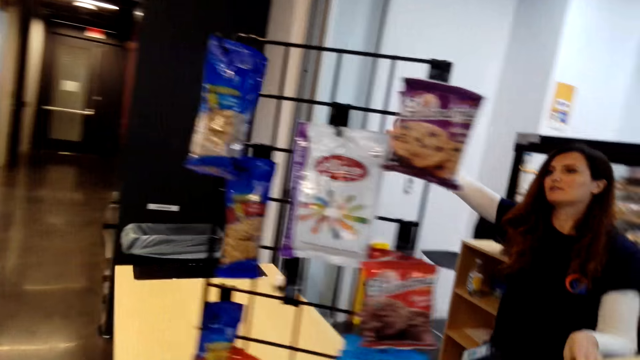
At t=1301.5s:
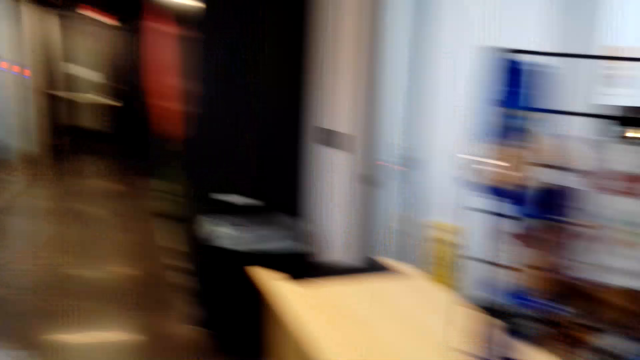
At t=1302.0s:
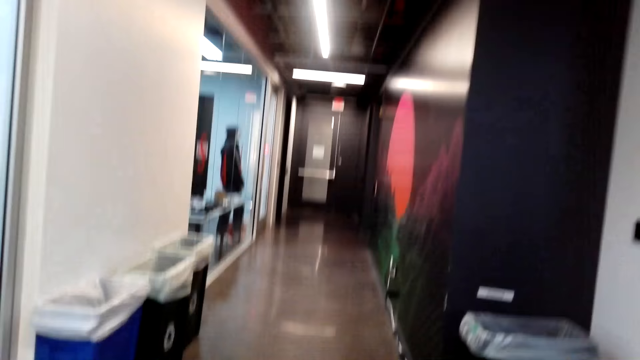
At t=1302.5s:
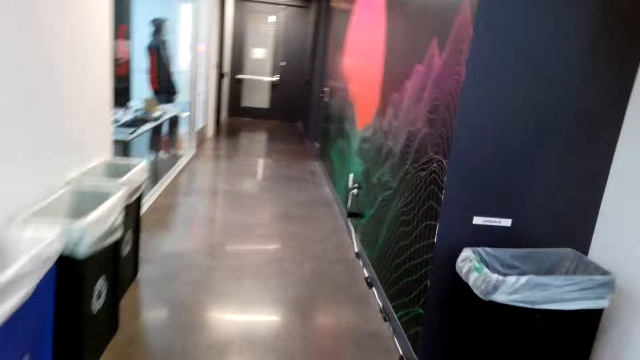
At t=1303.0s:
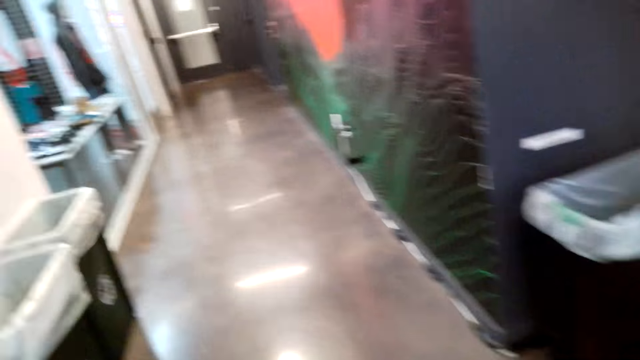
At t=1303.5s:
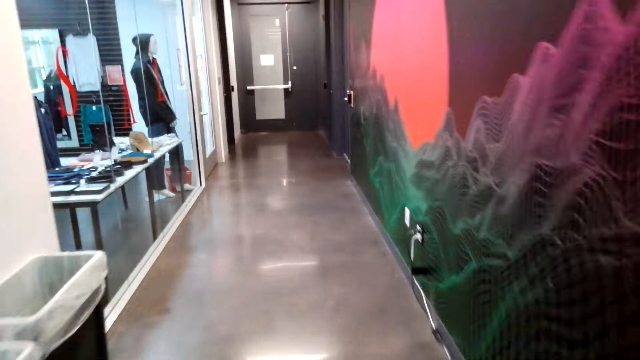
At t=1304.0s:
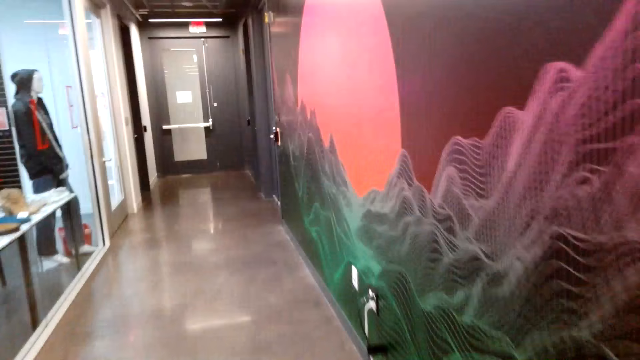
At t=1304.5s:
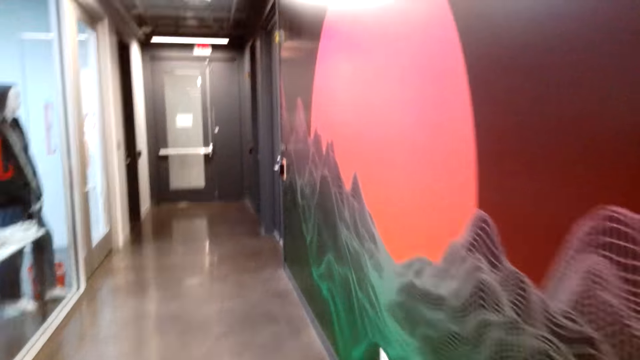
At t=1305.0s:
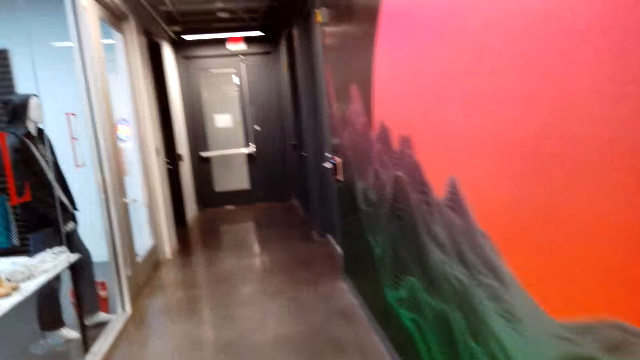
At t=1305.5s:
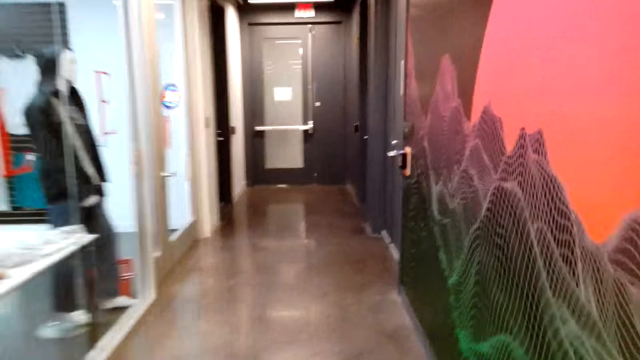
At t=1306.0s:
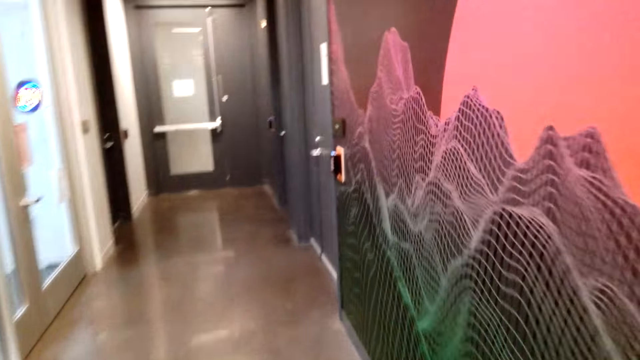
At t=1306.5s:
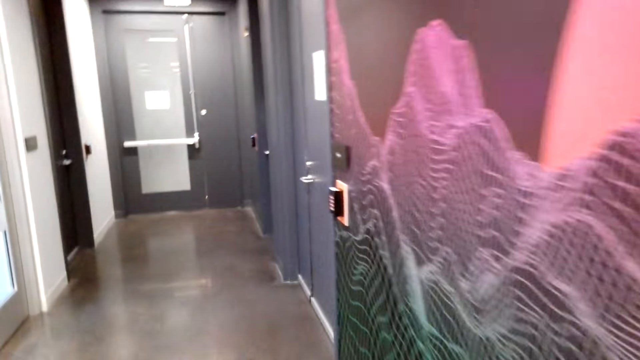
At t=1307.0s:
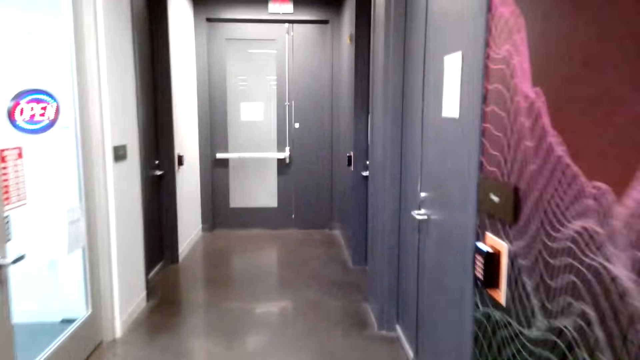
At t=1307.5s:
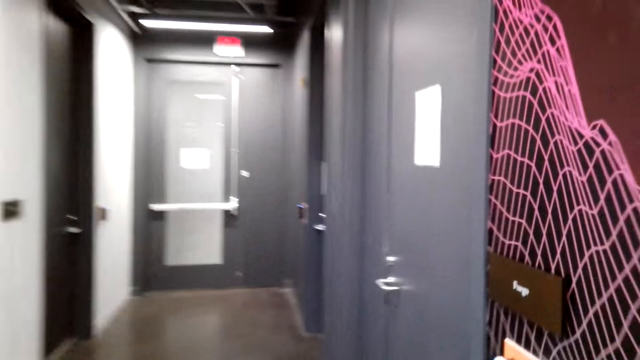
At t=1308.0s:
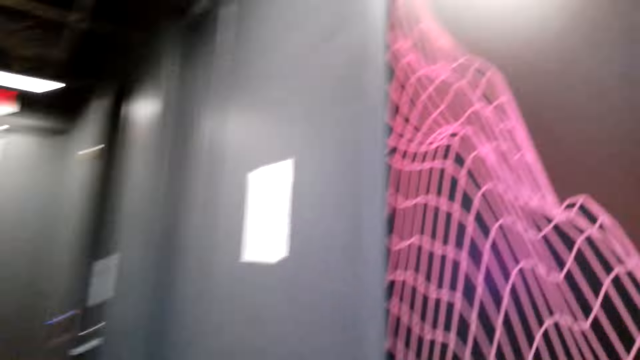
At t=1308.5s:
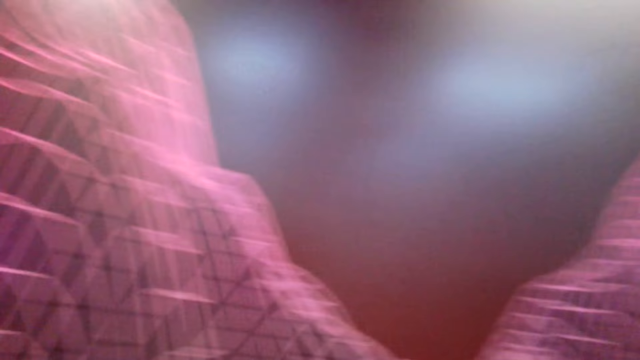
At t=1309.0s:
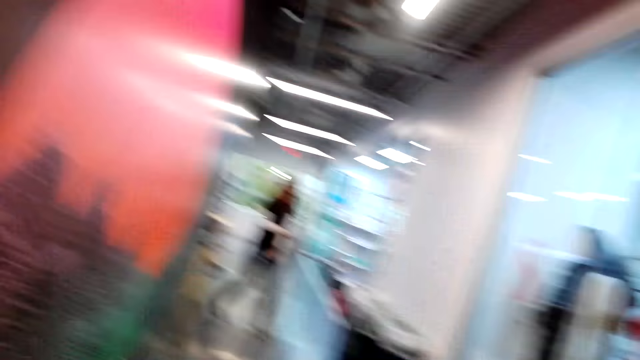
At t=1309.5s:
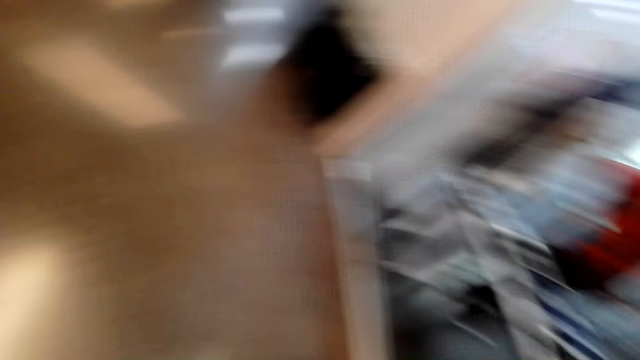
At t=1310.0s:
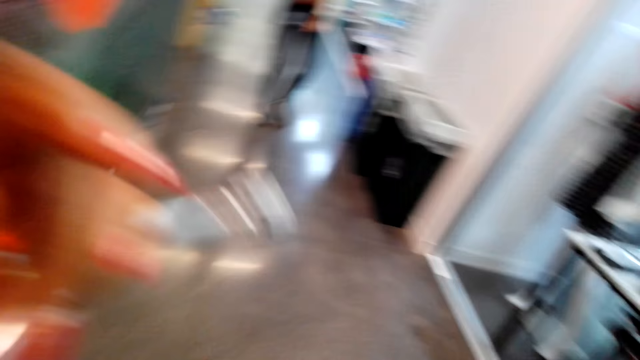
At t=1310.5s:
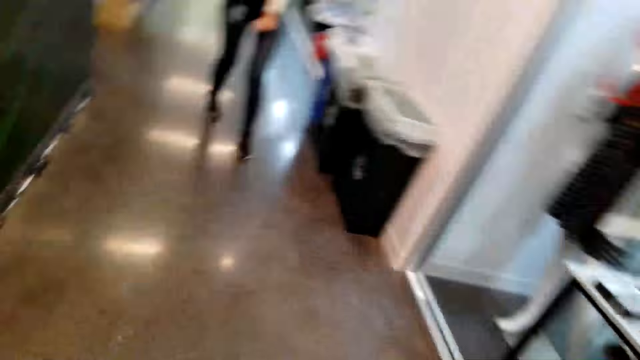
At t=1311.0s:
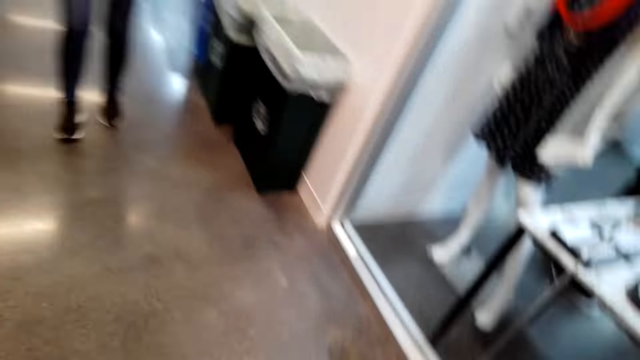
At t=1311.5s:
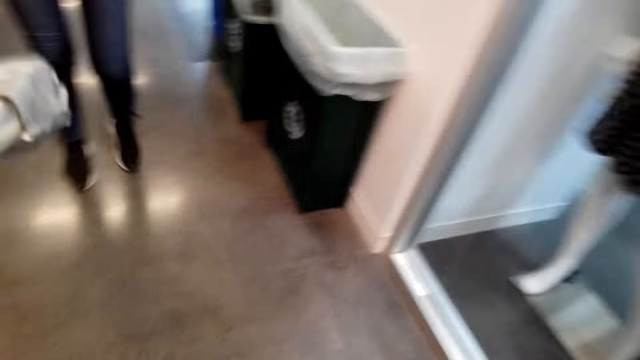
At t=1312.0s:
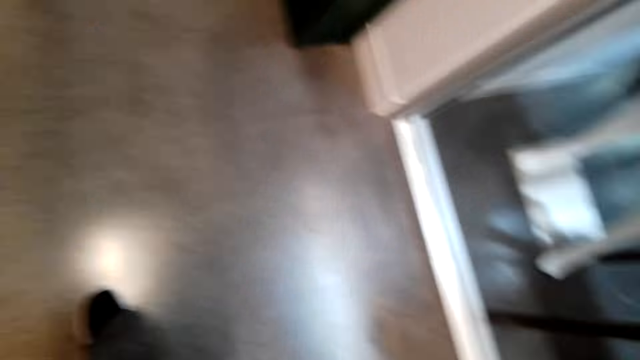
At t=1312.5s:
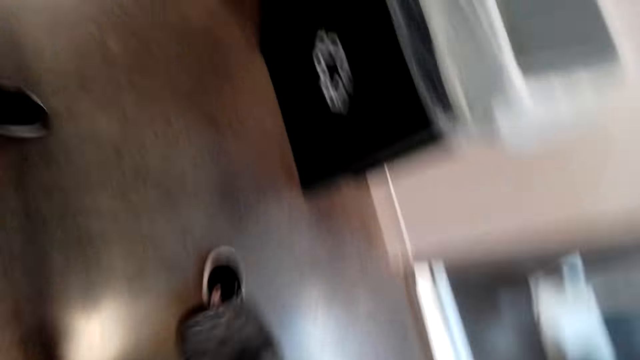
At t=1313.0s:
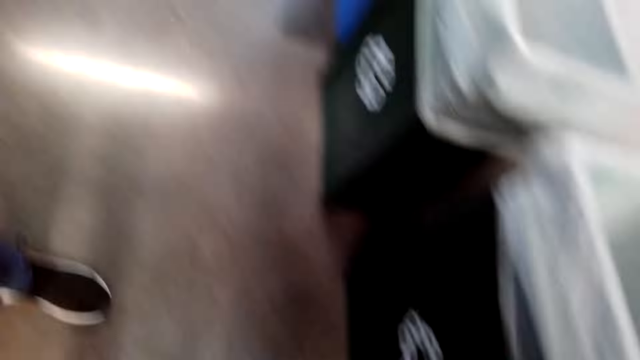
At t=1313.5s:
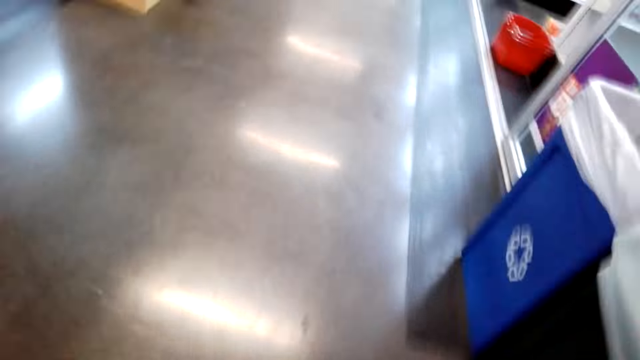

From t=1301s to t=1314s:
The cashier points. The camera wearer walks. They walk around the building. They turn around. They walk. The cashier walks towards the camera wearer. The camera wearer looks around the shop. They remove the camera.

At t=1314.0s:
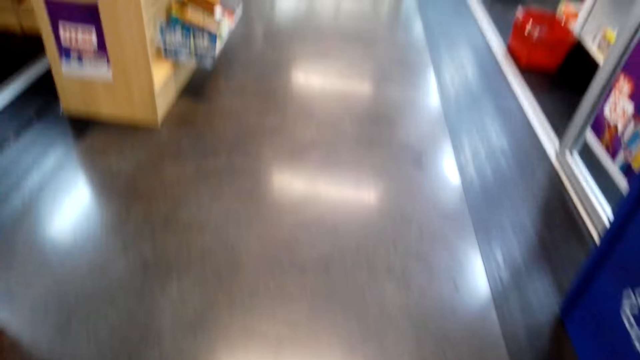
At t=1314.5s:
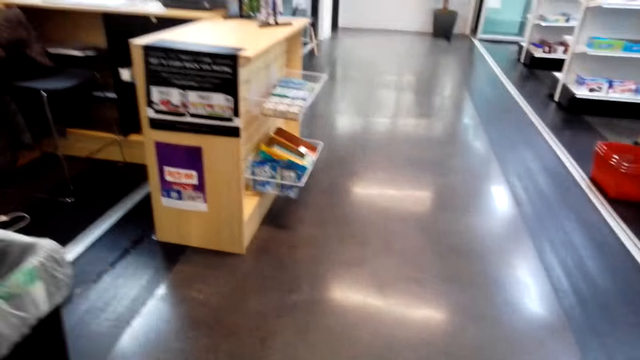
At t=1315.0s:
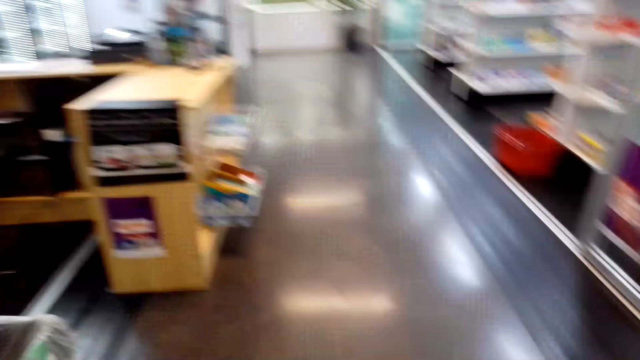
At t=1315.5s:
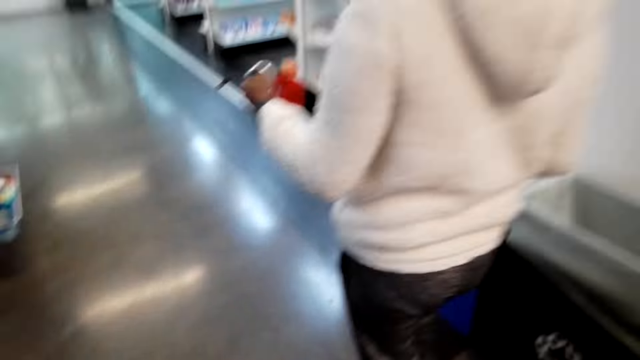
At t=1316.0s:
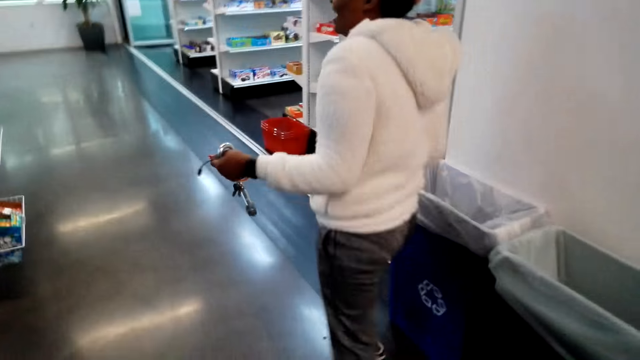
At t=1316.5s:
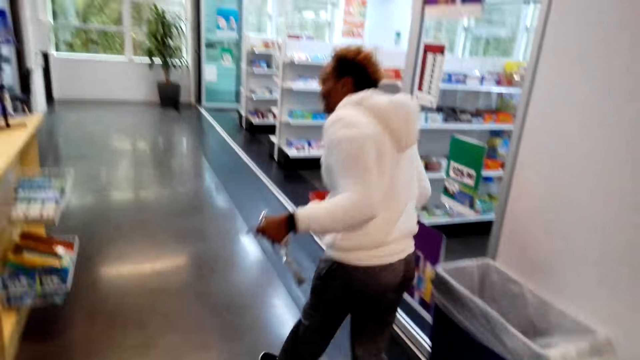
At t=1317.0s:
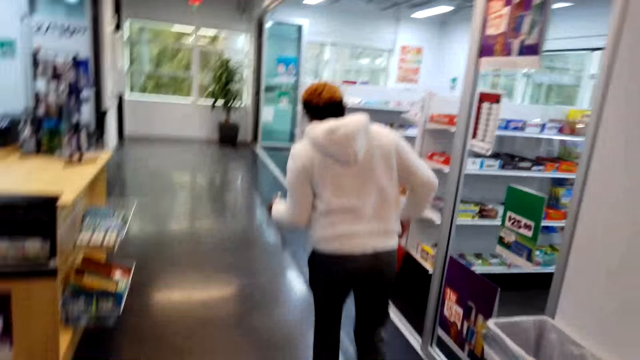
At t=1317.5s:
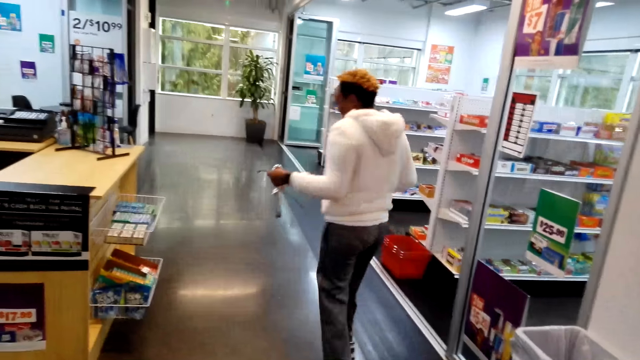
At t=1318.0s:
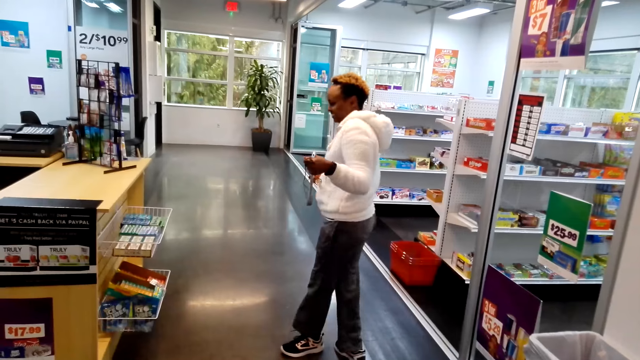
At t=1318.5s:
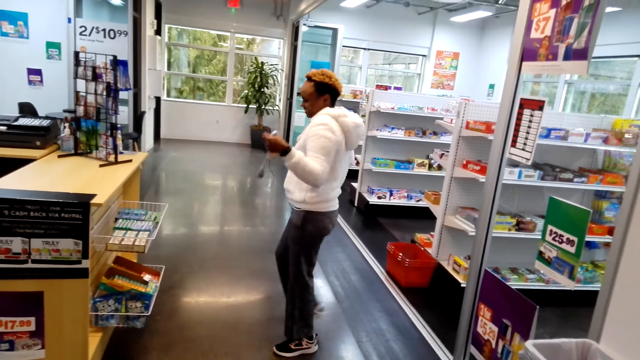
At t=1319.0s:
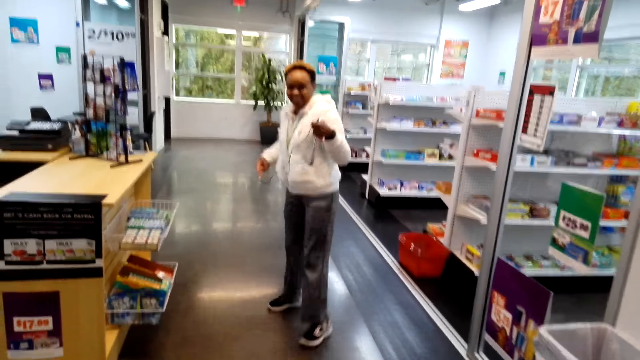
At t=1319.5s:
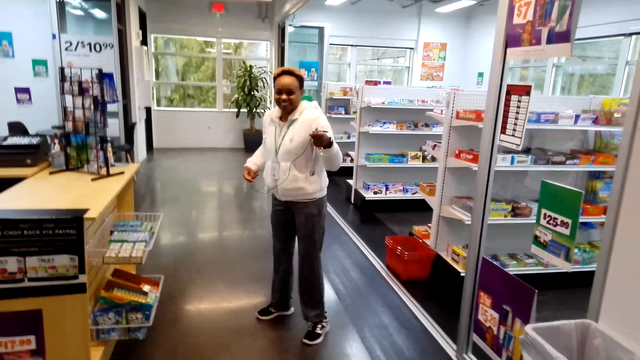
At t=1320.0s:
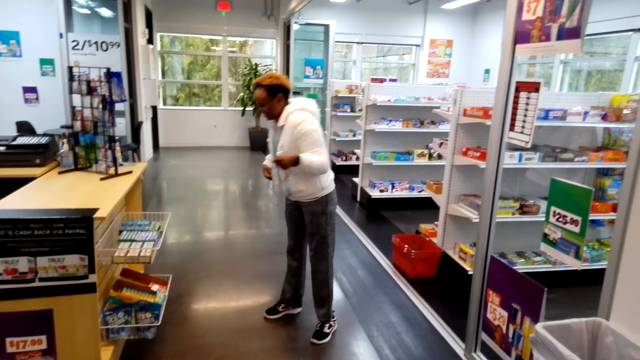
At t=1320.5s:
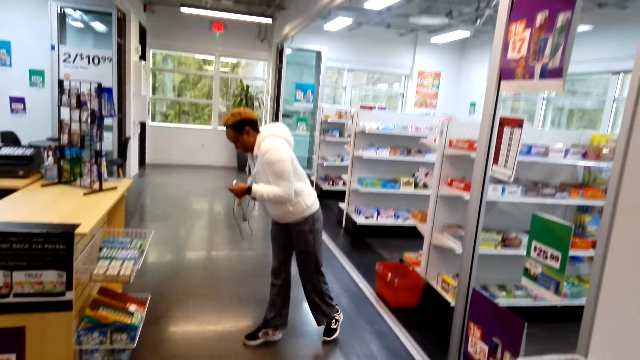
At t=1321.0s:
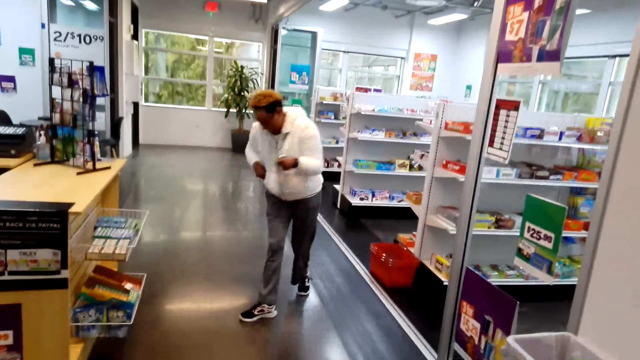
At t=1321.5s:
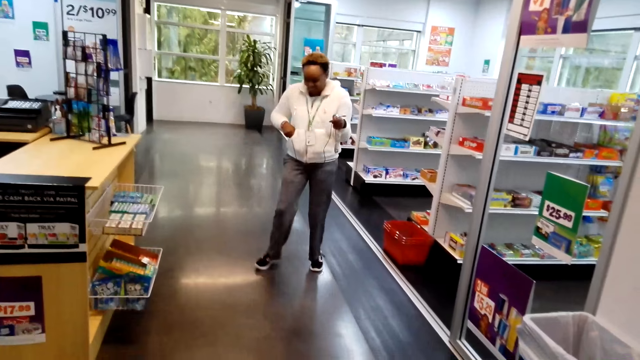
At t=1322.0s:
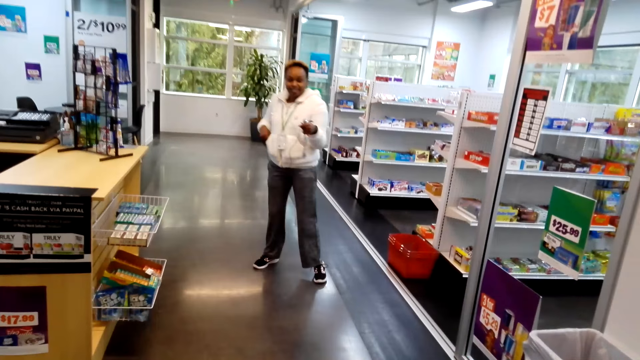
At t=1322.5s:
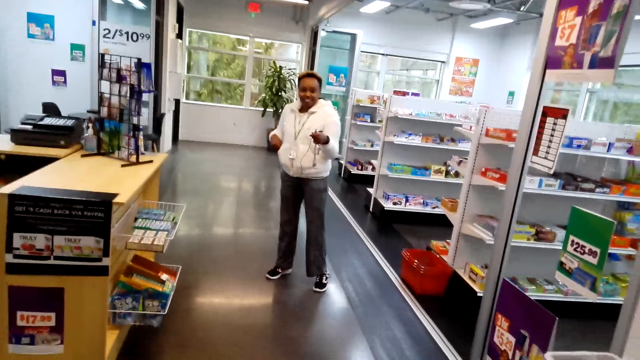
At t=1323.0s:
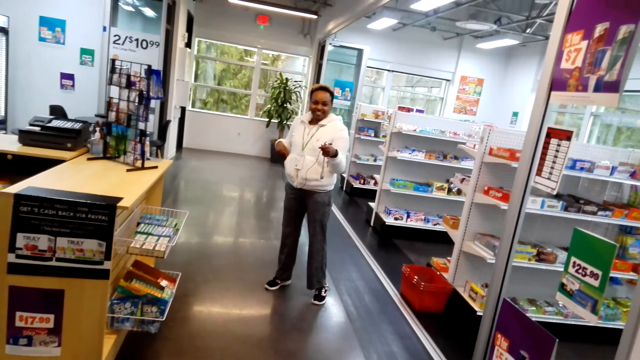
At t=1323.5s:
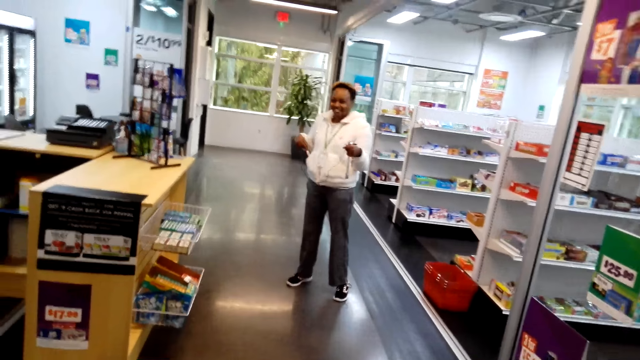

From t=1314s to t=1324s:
The camera wearer walks around the building. They wear the camera. A woman walks. She laughs. She stands.
